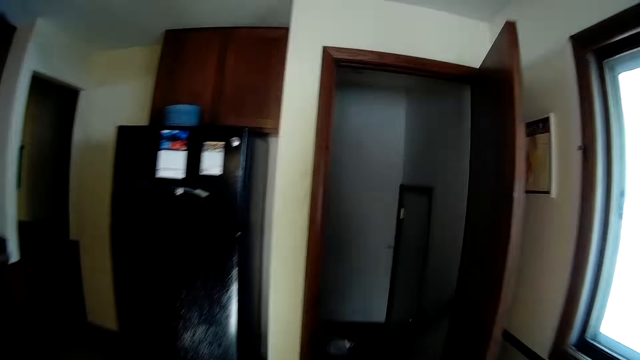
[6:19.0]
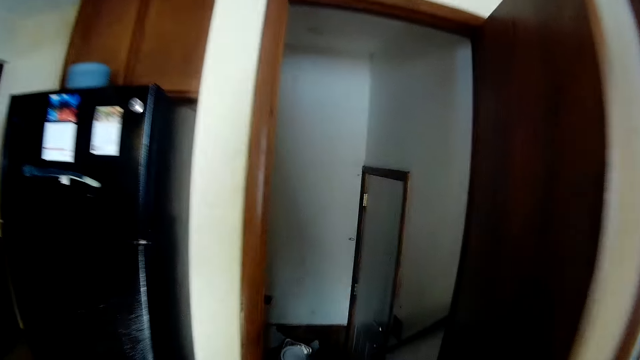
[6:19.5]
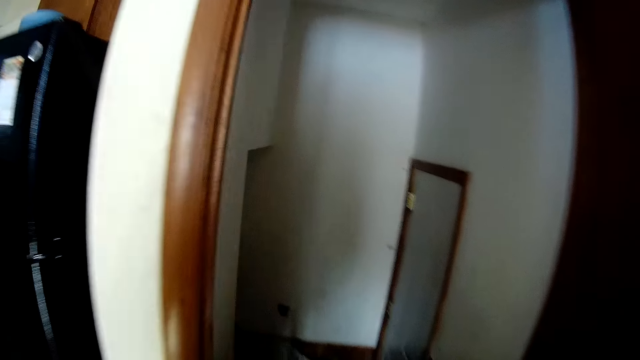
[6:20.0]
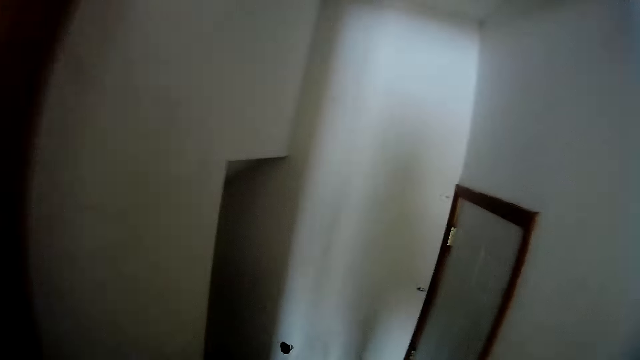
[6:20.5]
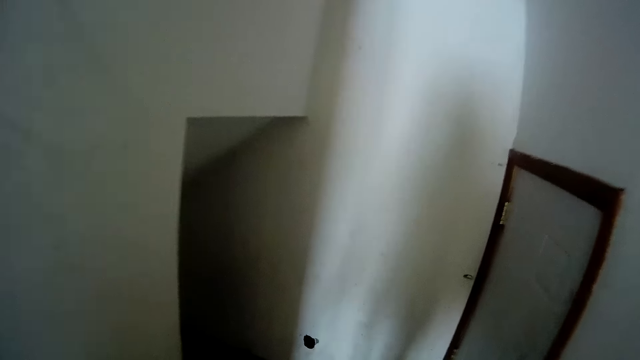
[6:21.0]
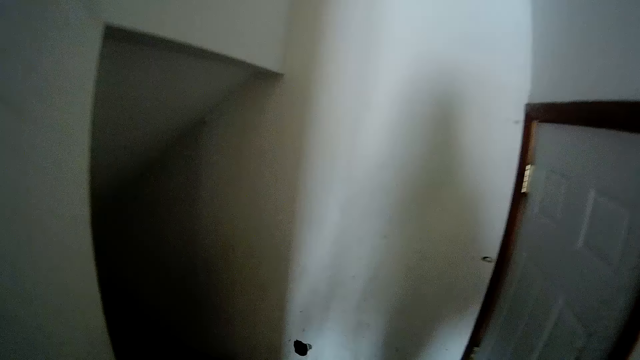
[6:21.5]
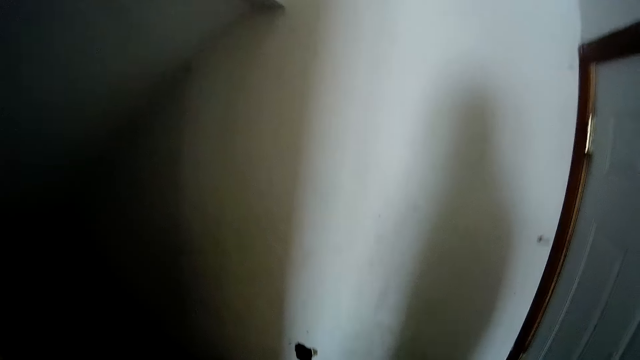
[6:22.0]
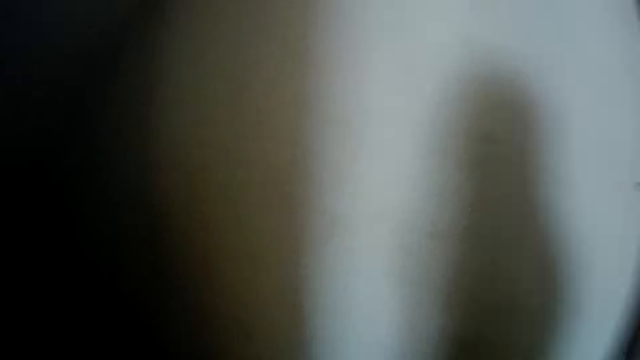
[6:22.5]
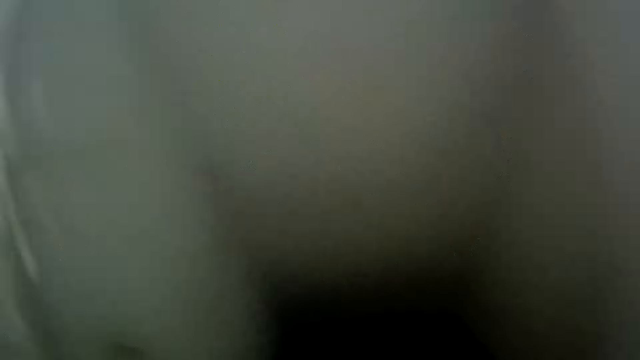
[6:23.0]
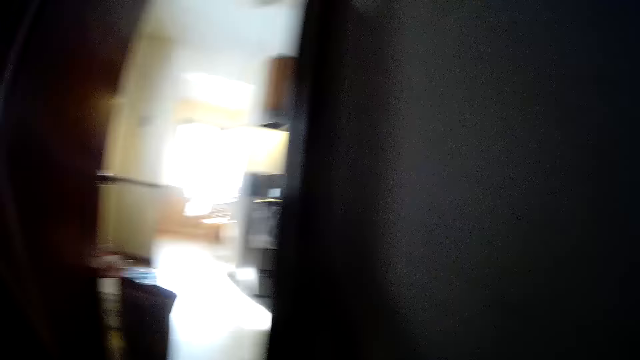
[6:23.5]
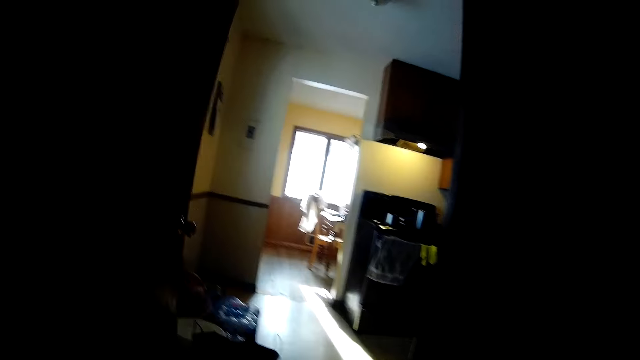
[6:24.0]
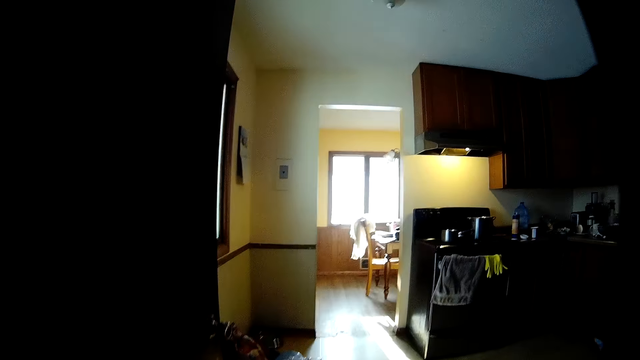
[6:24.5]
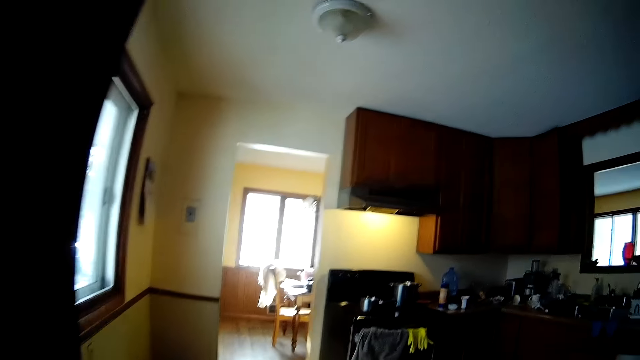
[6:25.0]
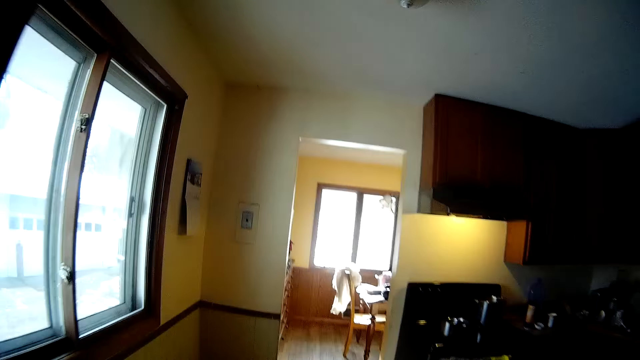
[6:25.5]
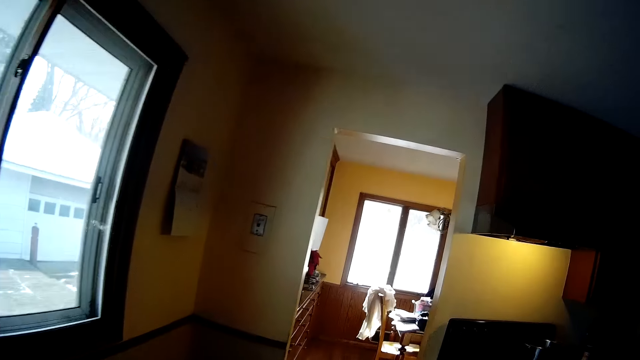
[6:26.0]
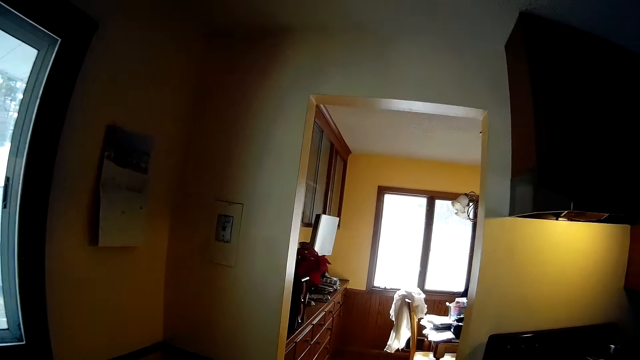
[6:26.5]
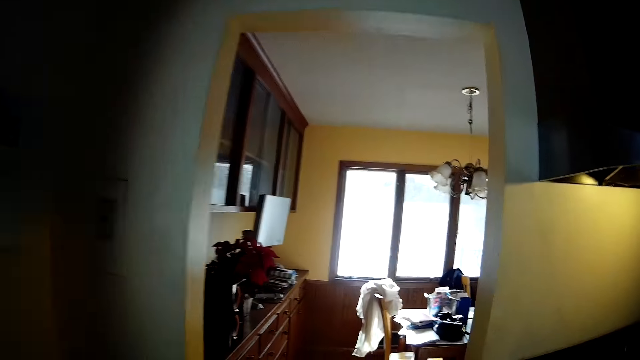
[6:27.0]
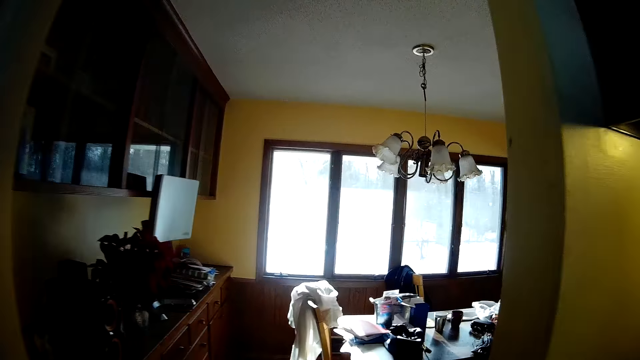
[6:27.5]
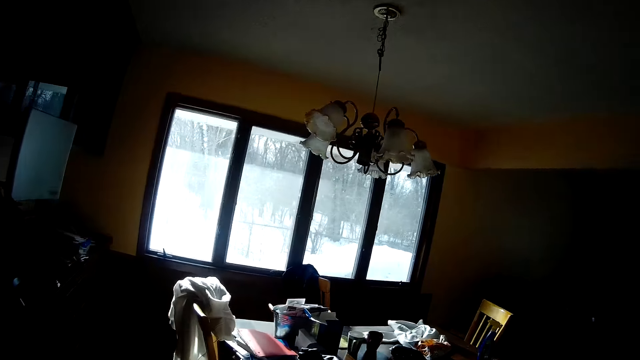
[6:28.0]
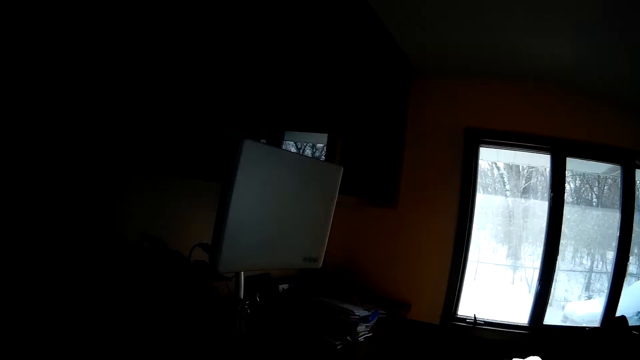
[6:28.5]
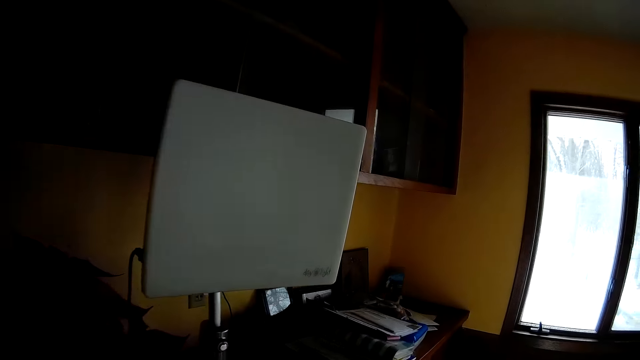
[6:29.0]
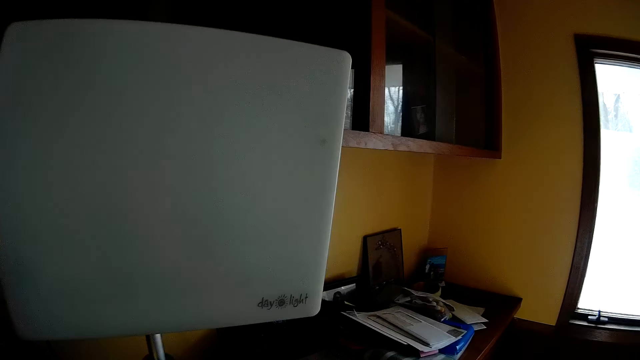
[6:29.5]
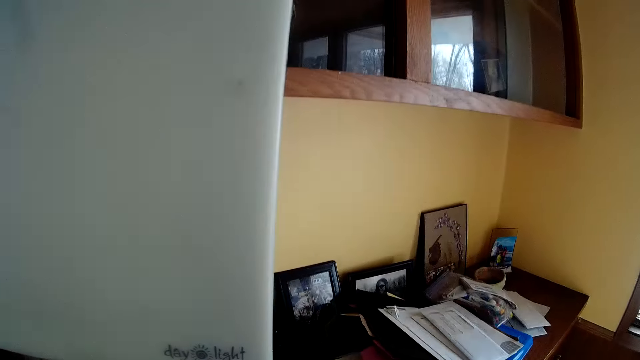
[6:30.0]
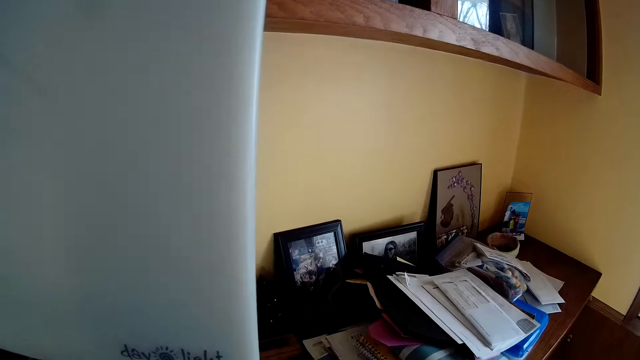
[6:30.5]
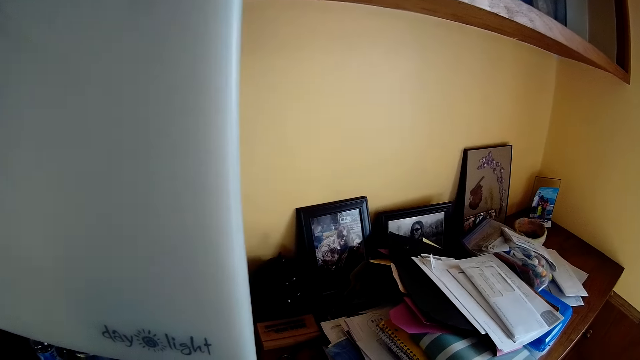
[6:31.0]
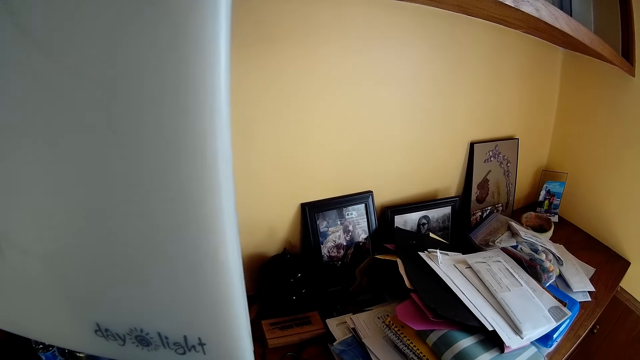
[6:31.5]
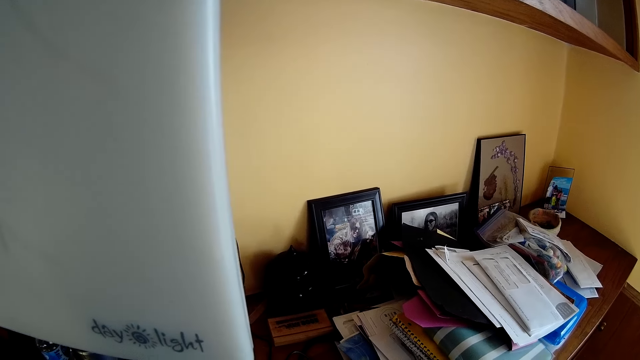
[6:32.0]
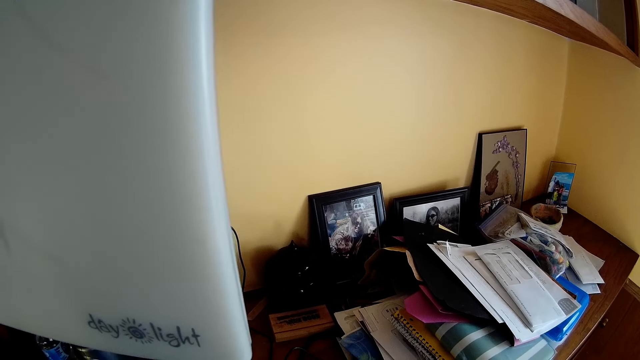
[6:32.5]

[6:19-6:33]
The camera wearer looks at the picture.

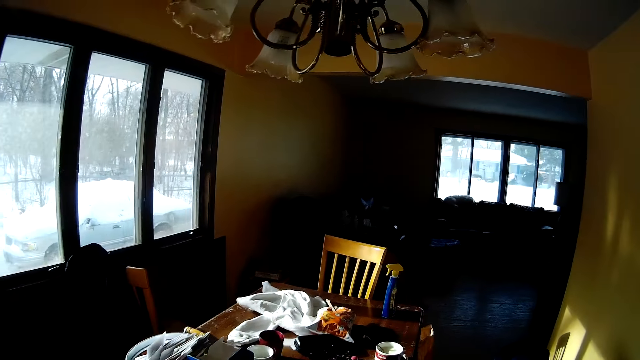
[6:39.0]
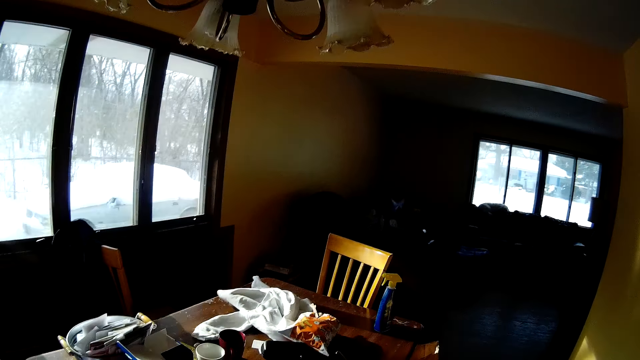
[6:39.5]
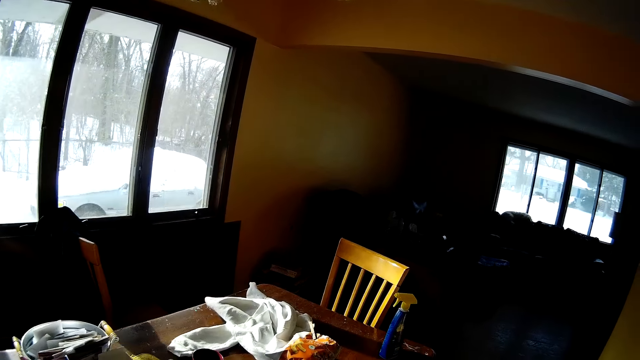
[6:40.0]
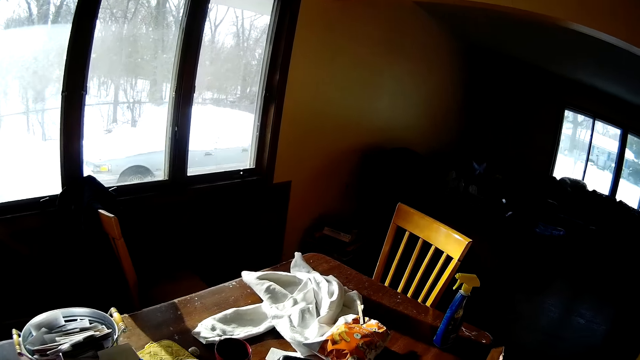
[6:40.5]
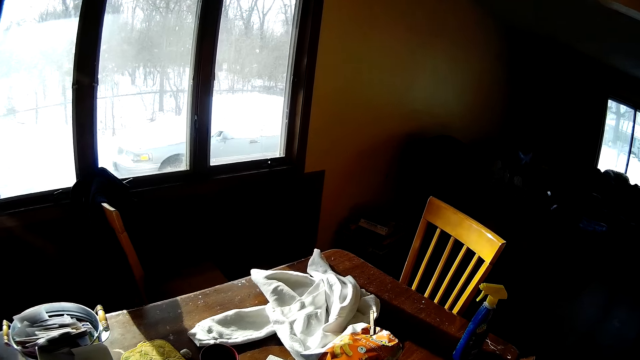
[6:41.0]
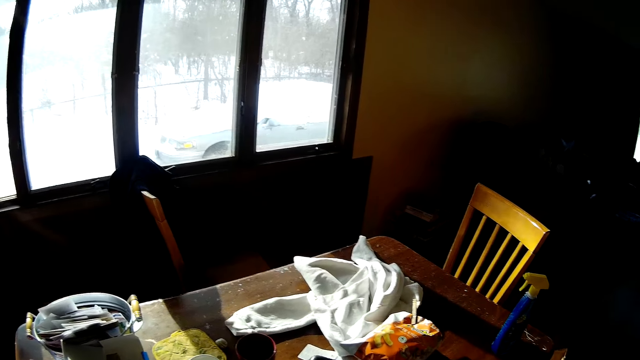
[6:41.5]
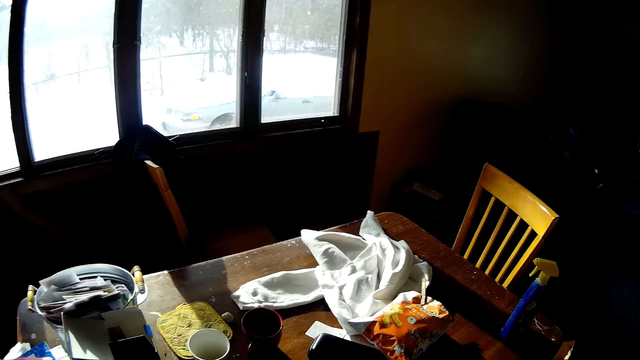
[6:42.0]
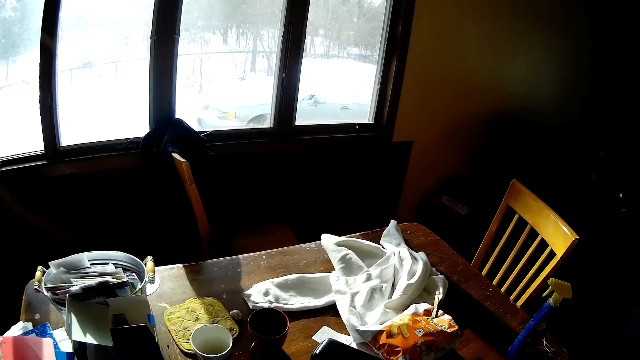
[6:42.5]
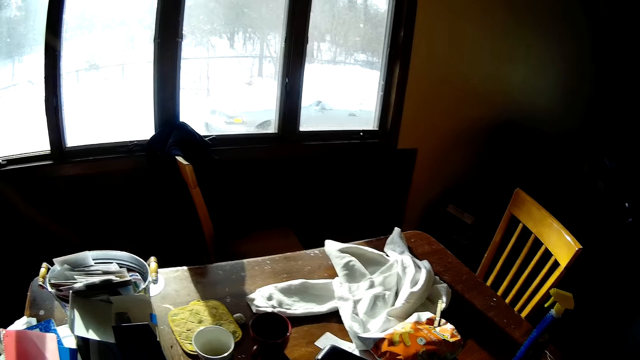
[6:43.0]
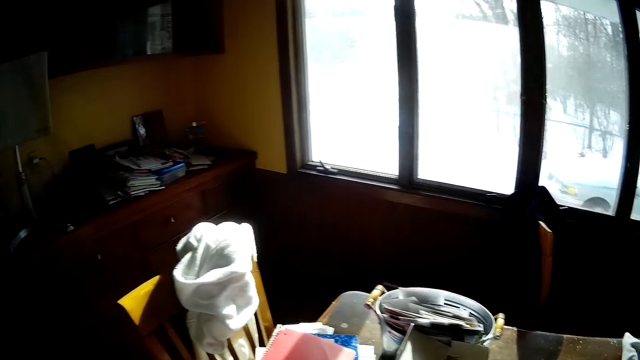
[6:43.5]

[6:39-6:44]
The camera wearer moves around.

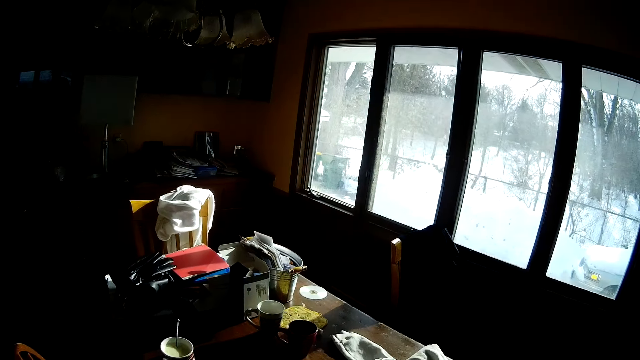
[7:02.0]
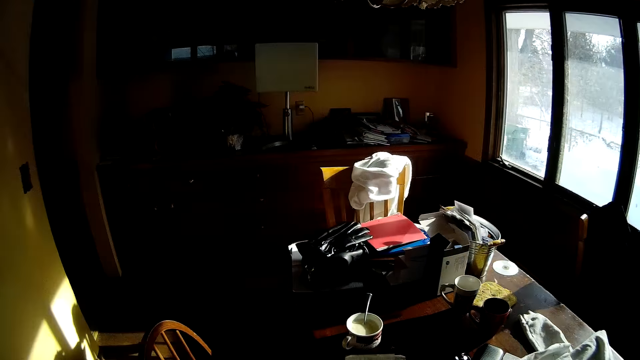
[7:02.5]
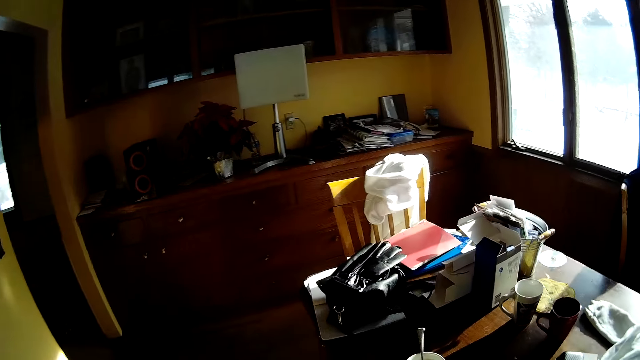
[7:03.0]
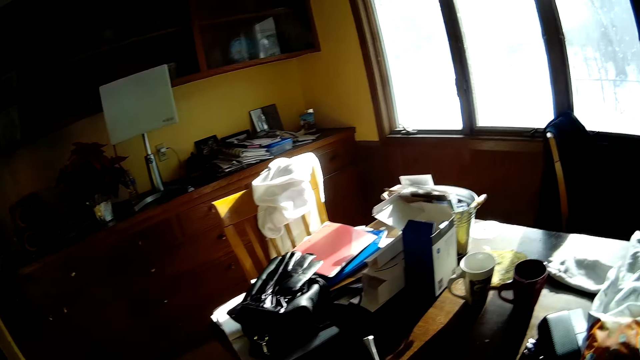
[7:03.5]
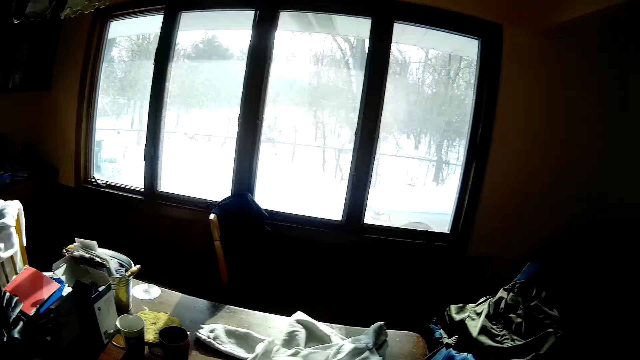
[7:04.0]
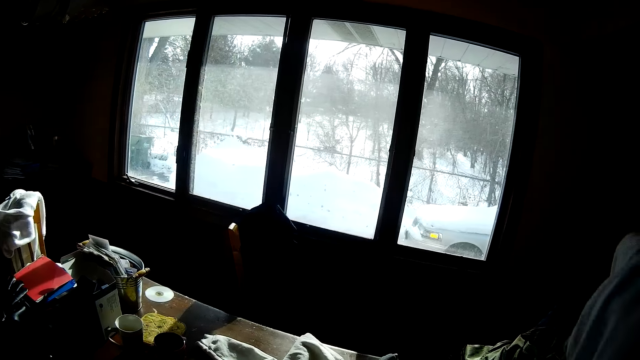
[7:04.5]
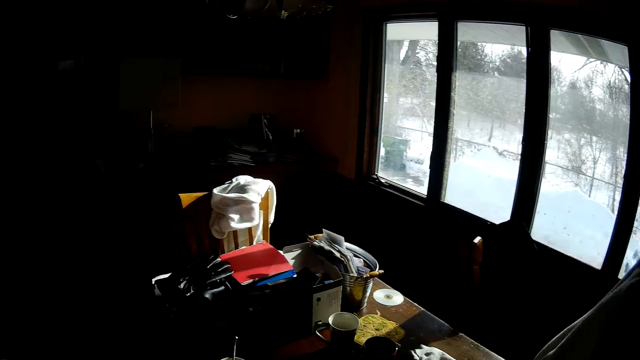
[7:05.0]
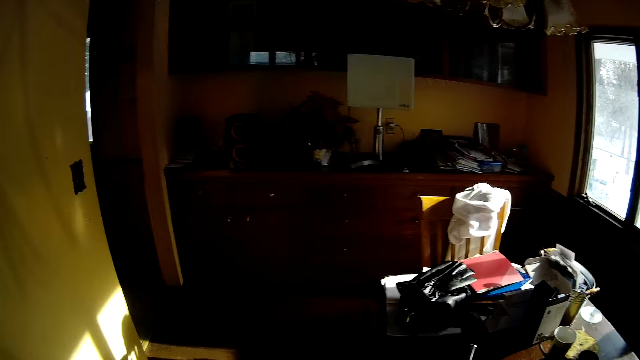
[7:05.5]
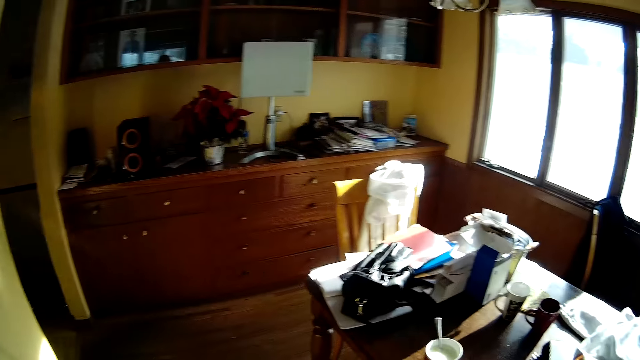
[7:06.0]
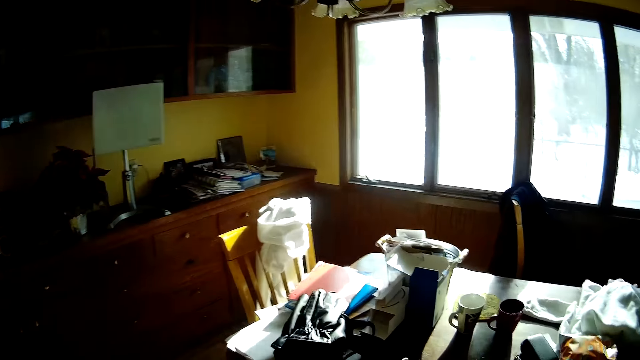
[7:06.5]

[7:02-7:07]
The camera wearer holds a blanket with her right hand. She drops the cloth.
